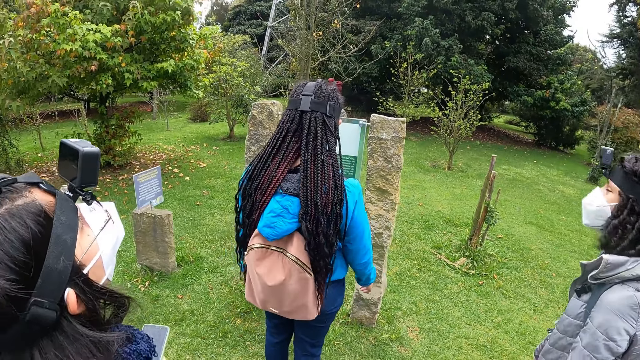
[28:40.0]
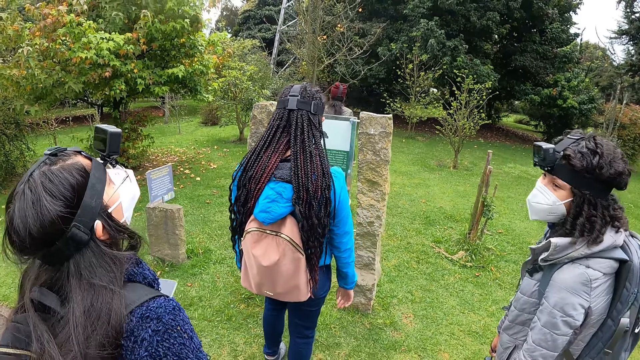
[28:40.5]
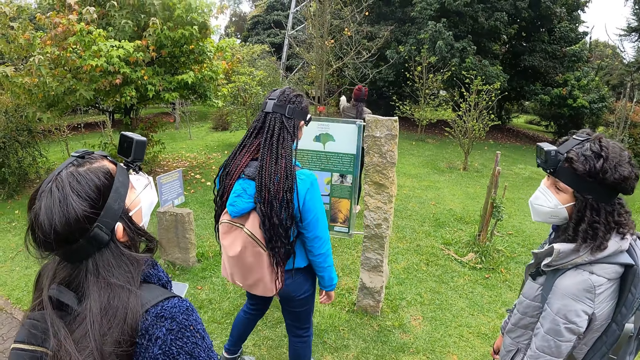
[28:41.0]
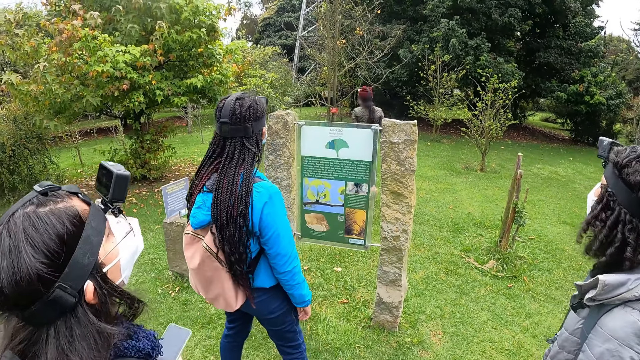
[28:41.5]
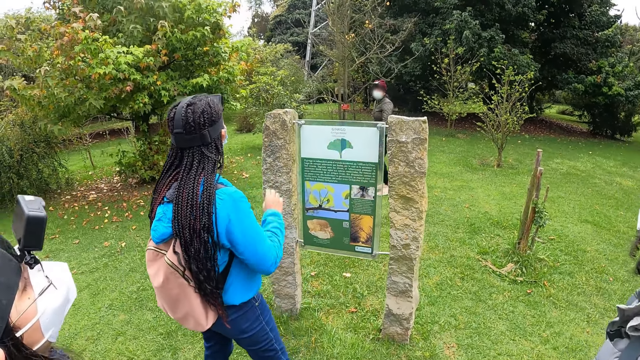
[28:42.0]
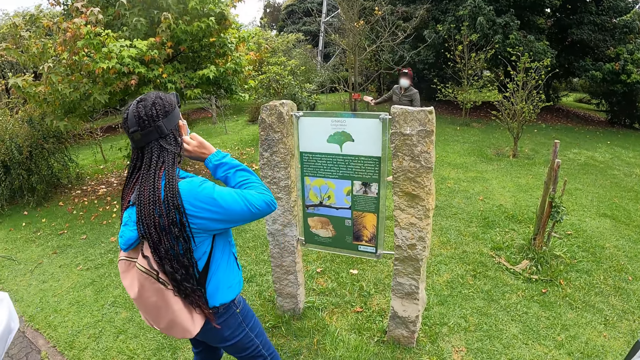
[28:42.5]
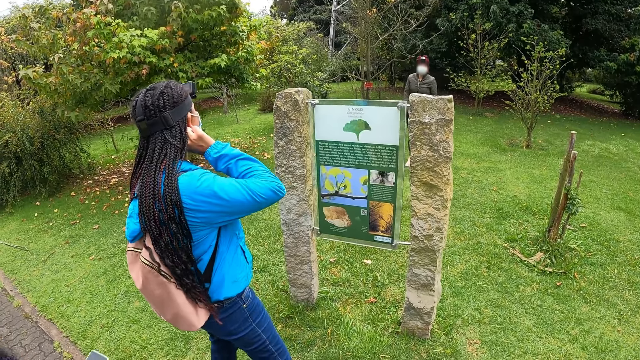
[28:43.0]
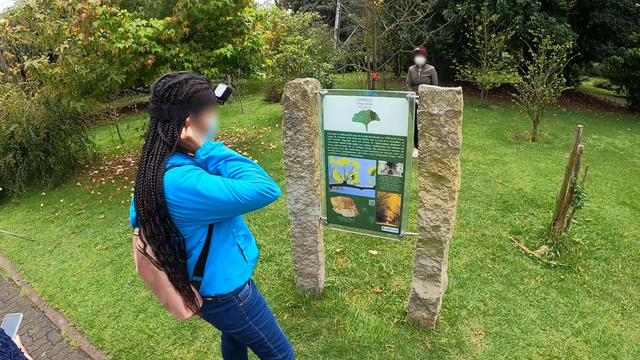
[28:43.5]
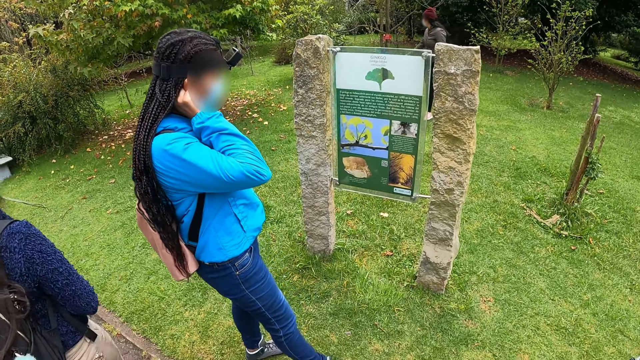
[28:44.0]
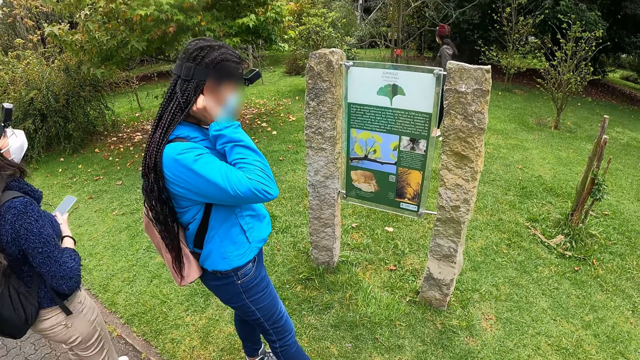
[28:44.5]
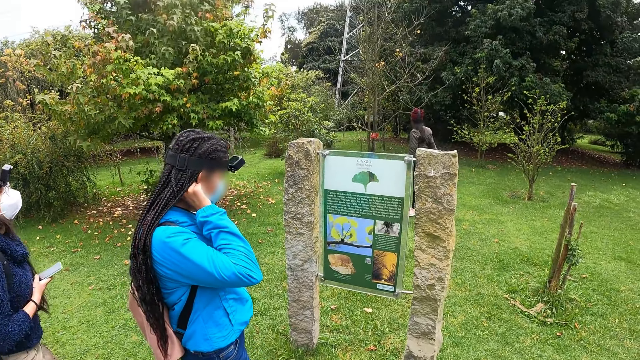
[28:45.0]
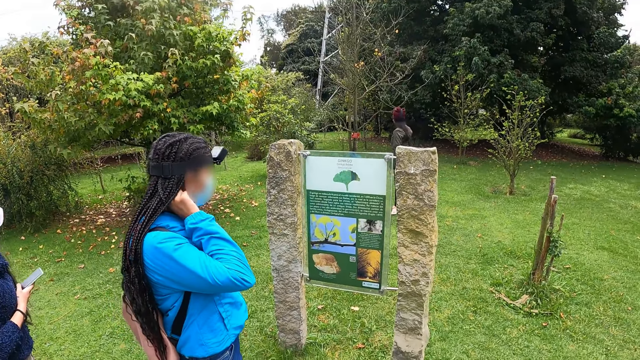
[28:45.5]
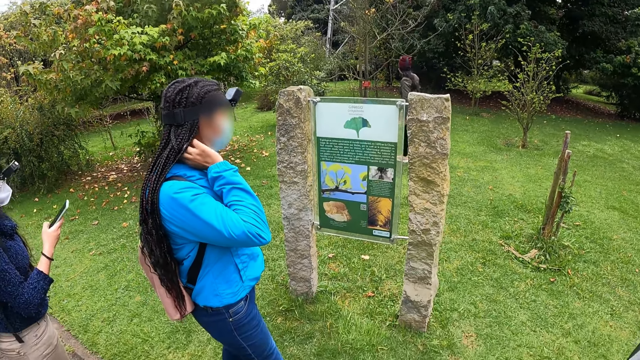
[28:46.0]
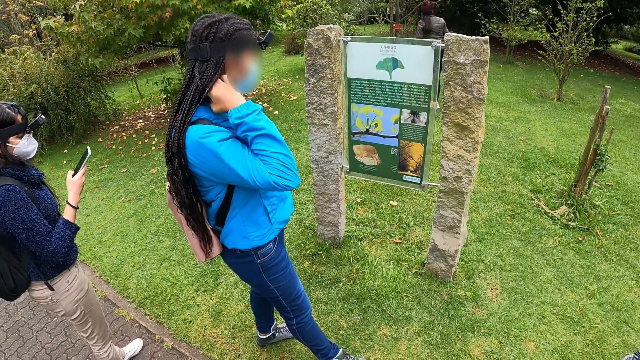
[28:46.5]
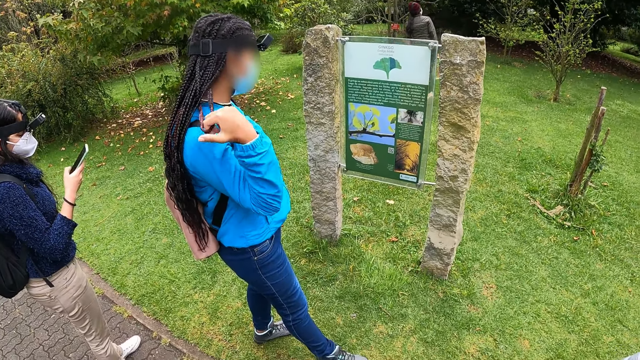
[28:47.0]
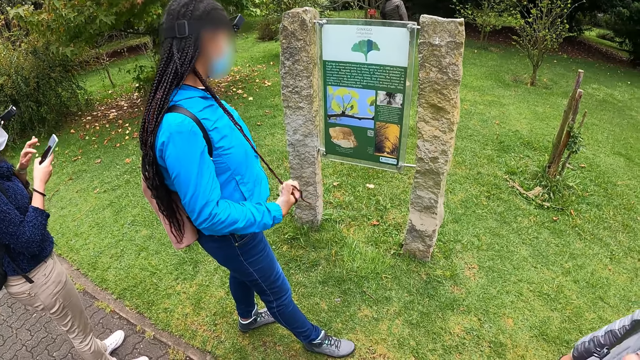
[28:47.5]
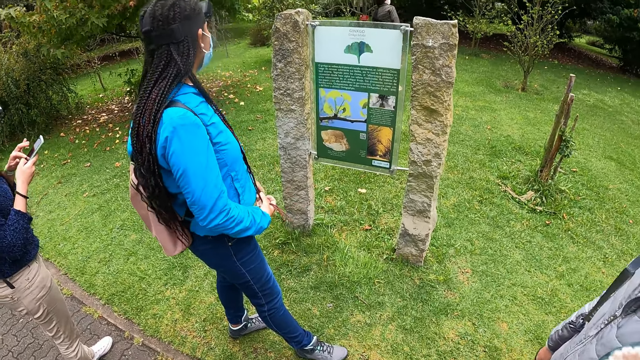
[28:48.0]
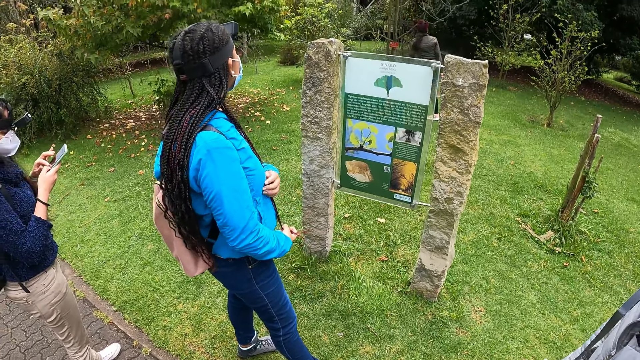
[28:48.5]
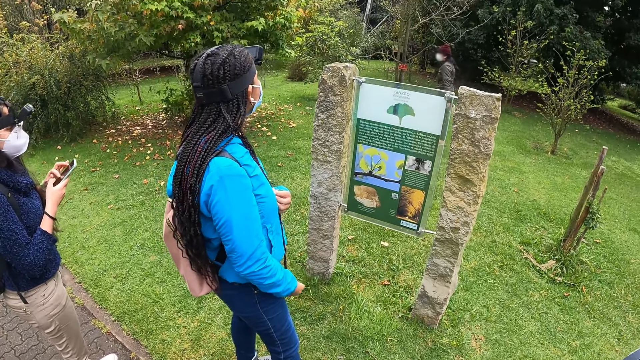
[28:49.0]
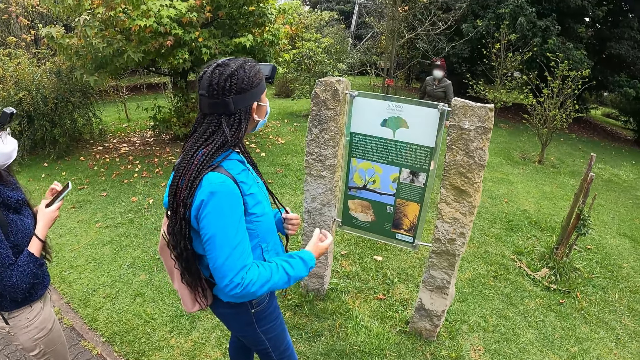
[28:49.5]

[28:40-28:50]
A woman adjusts her hair with her right hand. Another woman operates the phone with her hands.

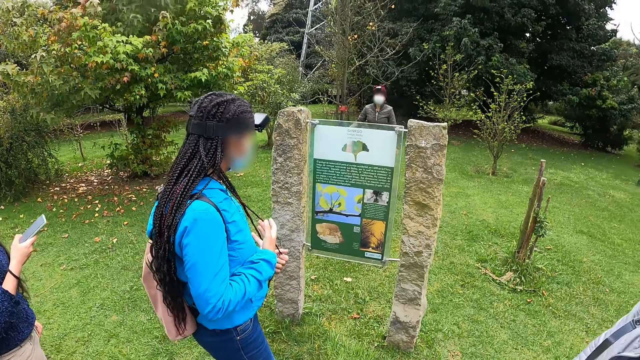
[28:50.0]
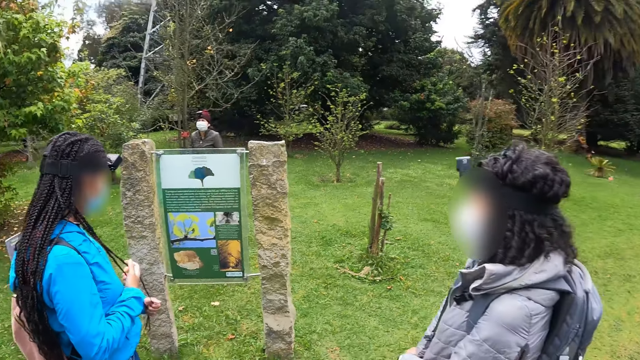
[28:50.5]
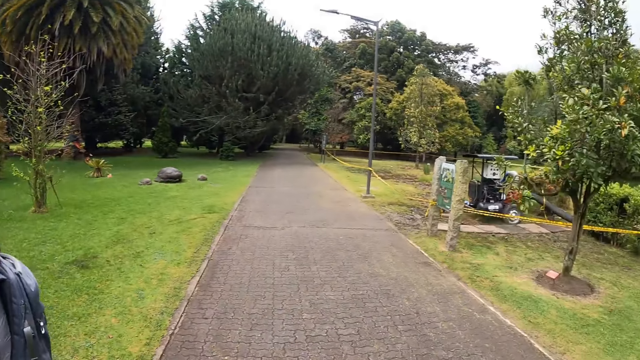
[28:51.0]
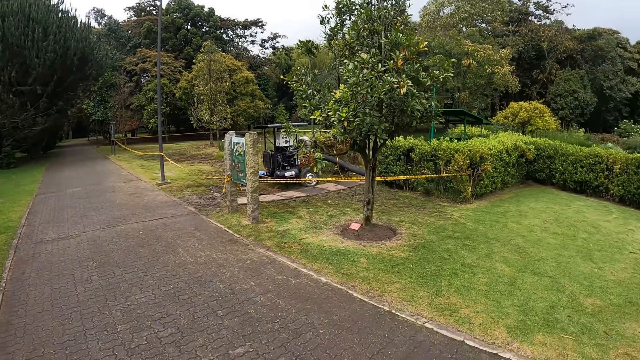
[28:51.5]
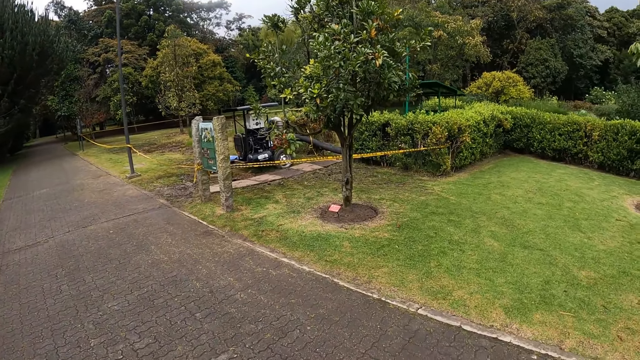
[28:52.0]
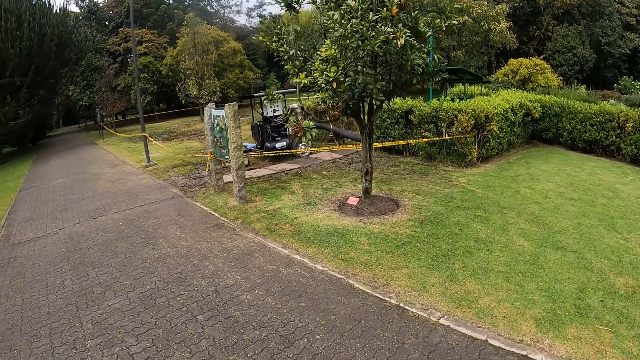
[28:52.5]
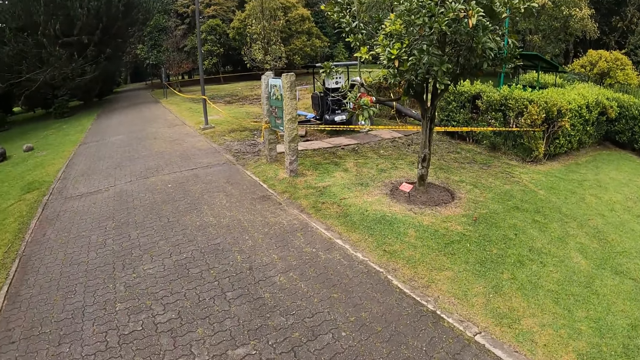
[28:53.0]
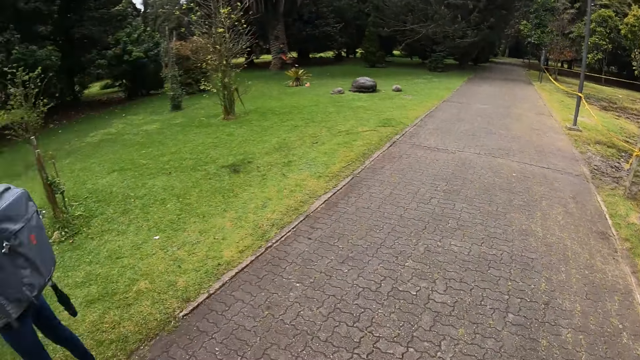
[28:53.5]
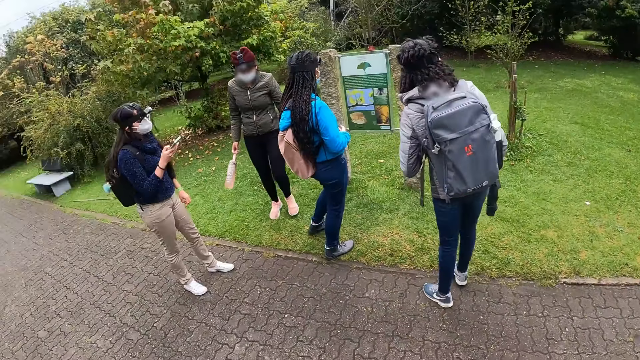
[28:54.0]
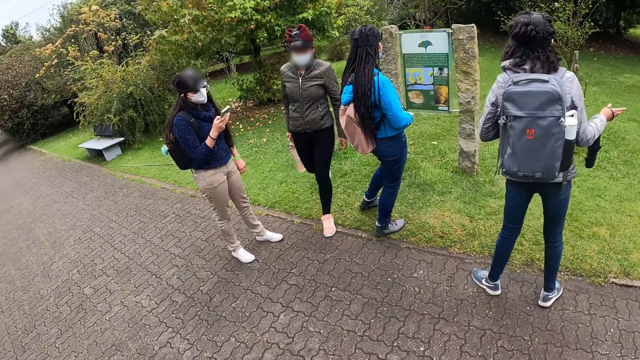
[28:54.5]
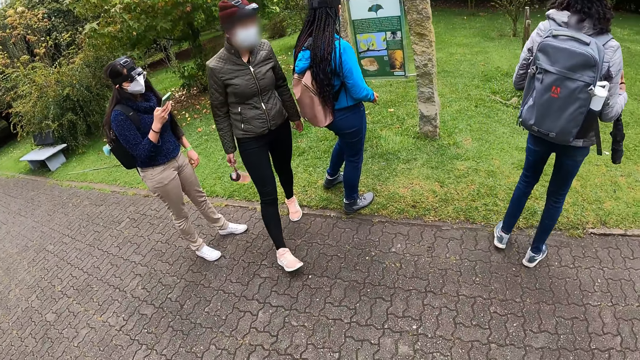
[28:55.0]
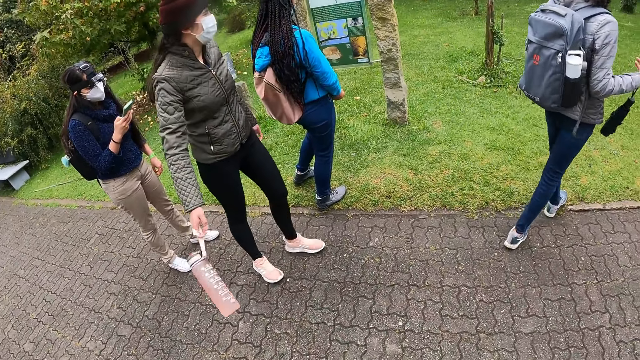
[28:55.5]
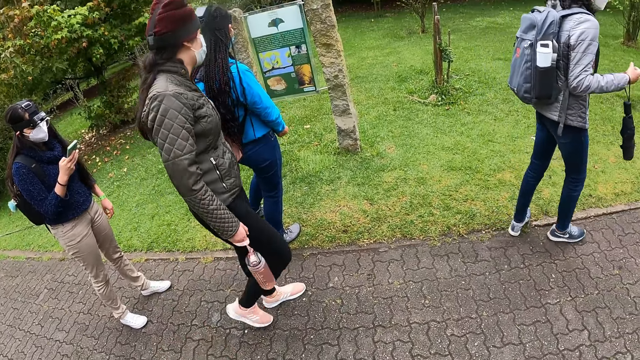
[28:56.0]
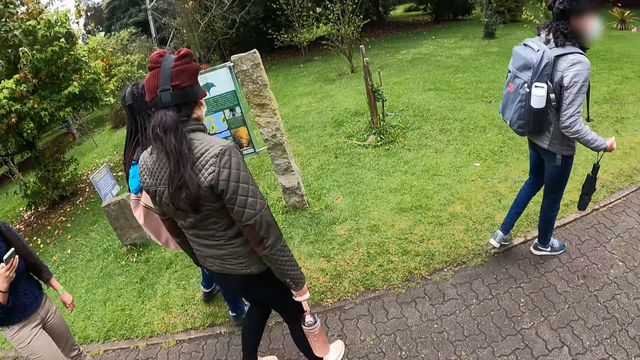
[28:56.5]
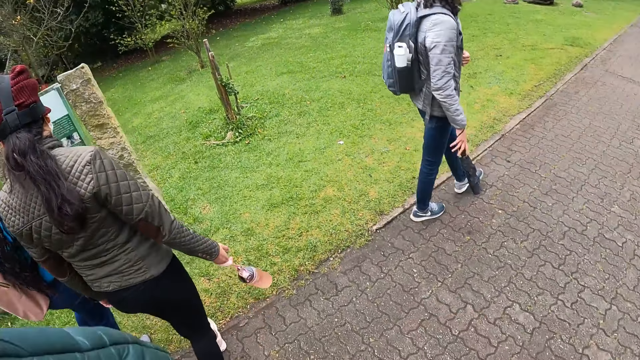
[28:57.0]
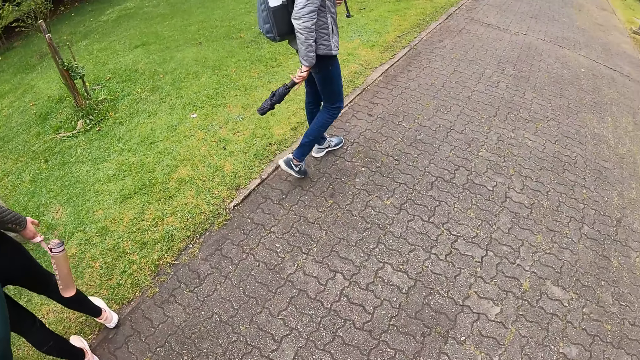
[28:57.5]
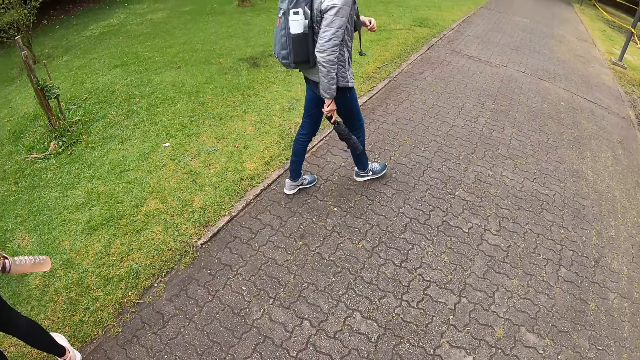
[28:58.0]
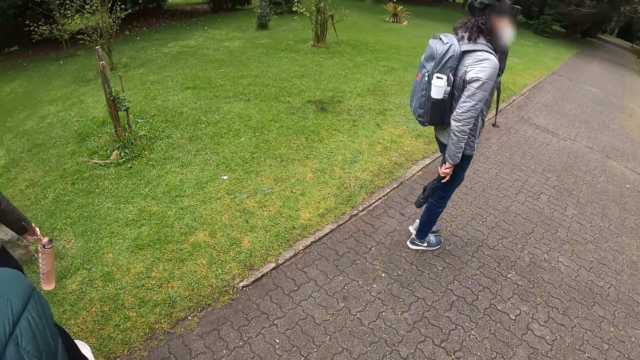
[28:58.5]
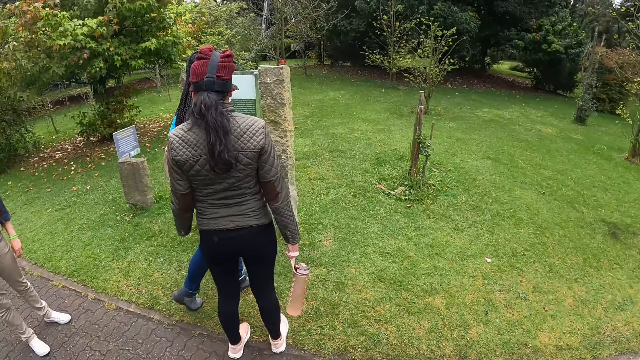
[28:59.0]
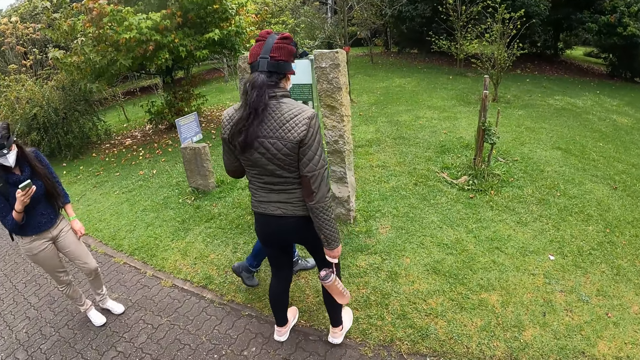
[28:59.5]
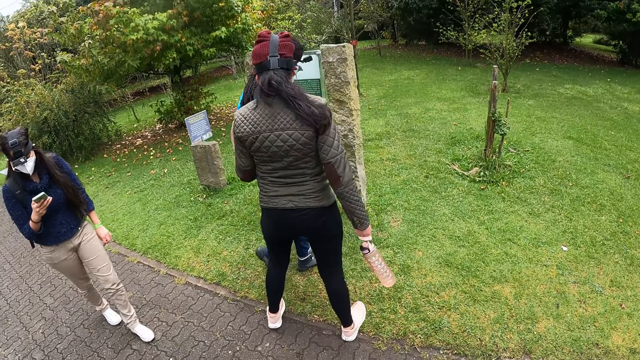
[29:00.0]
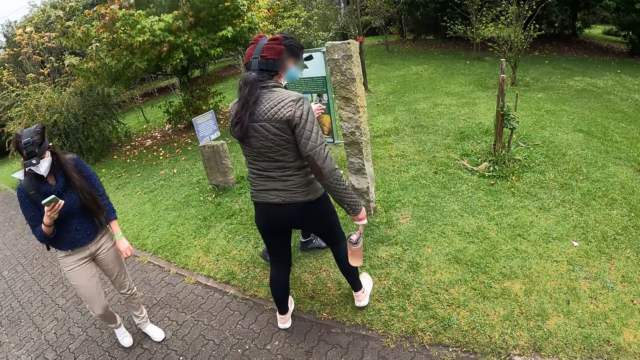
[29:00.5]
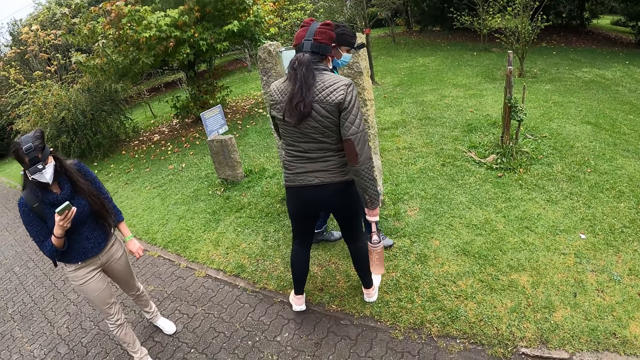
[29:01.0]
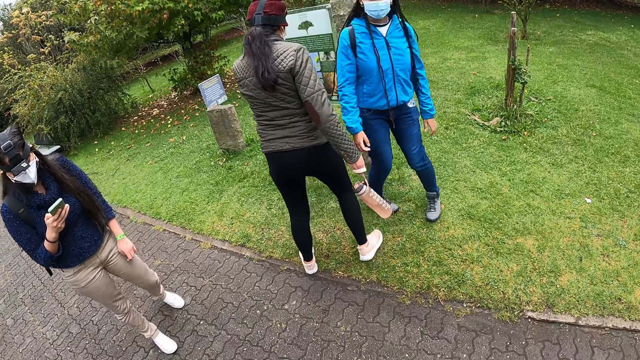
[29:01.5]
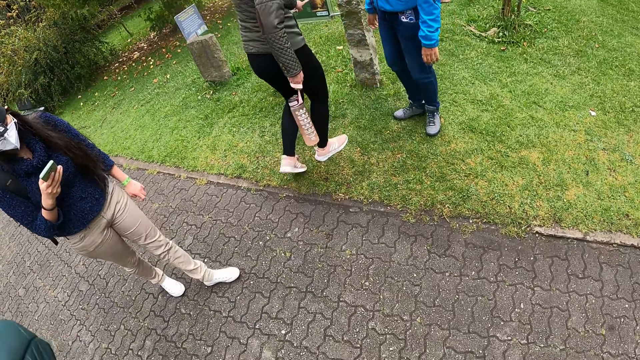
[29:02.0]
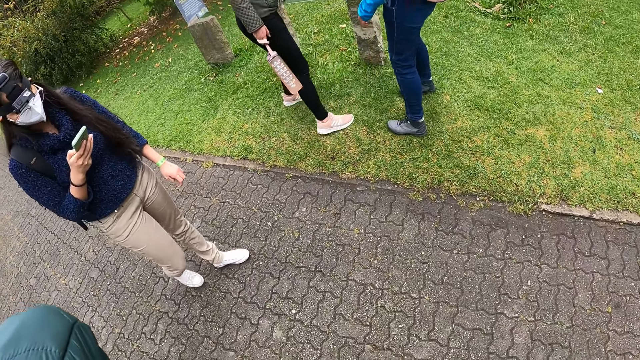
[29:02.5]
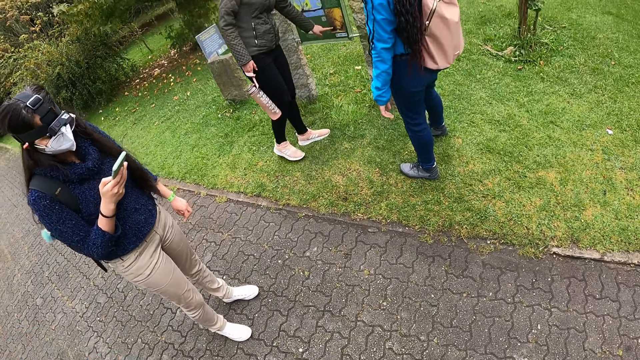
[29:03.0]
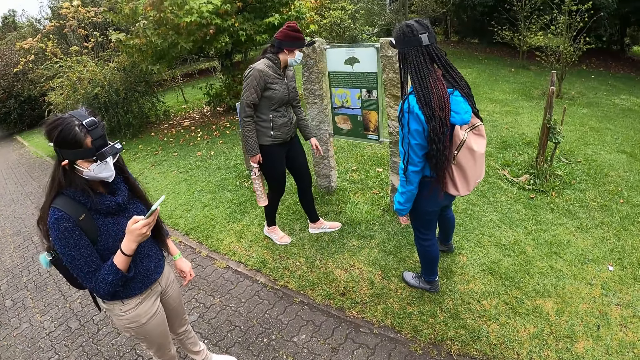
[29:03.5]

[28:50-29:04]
The camera wearer looks around. The woman operates the phone with her right hand.
